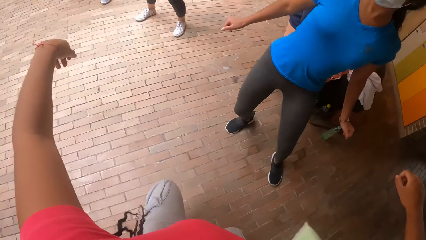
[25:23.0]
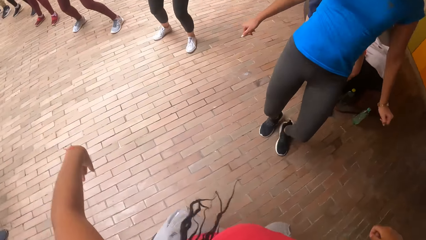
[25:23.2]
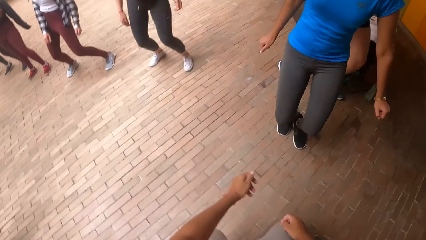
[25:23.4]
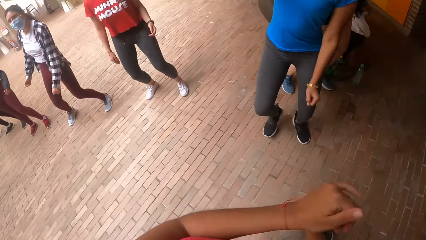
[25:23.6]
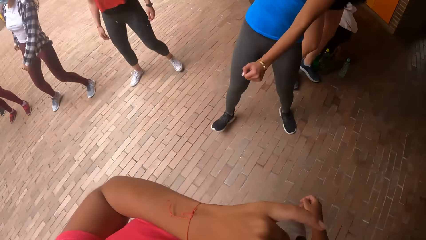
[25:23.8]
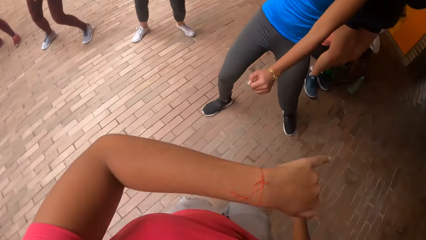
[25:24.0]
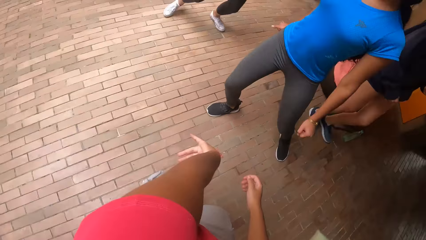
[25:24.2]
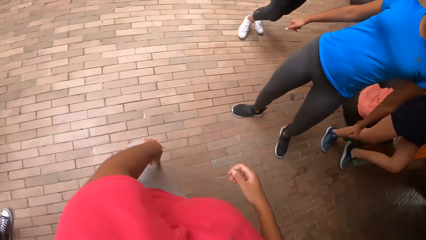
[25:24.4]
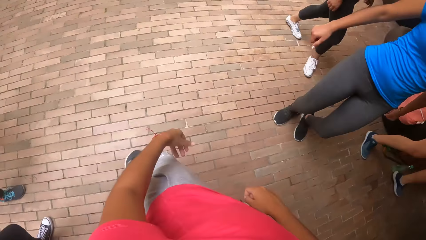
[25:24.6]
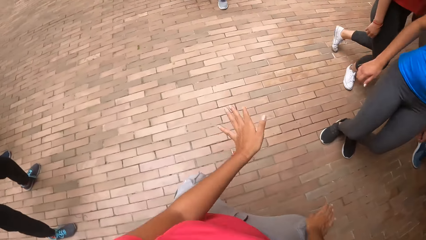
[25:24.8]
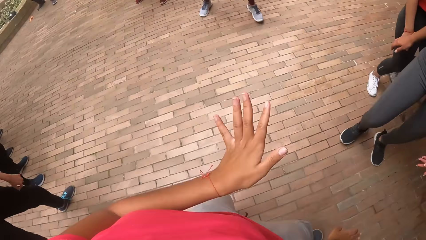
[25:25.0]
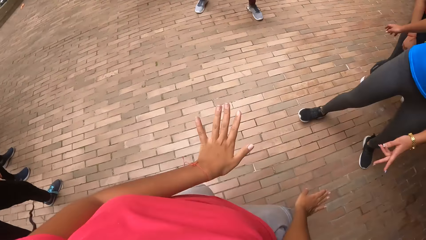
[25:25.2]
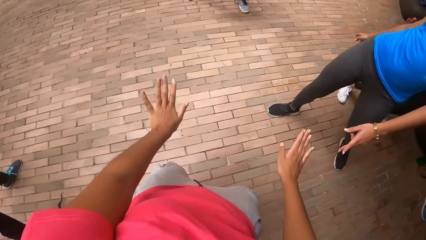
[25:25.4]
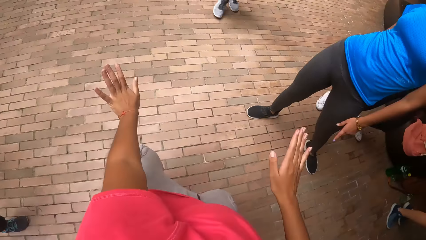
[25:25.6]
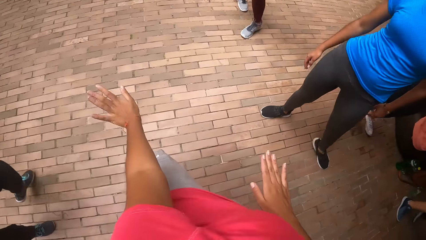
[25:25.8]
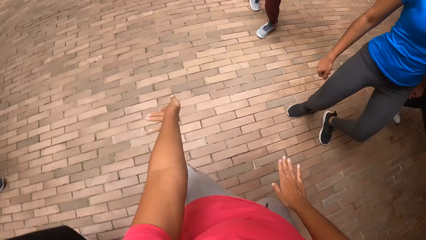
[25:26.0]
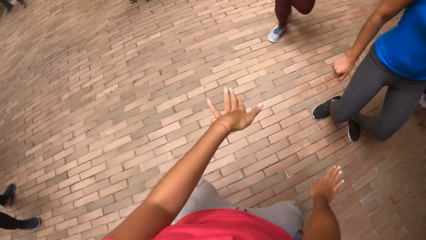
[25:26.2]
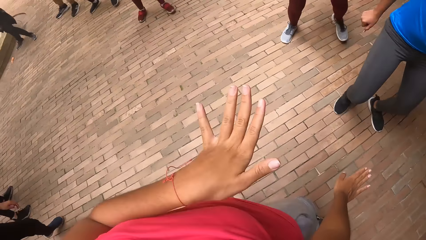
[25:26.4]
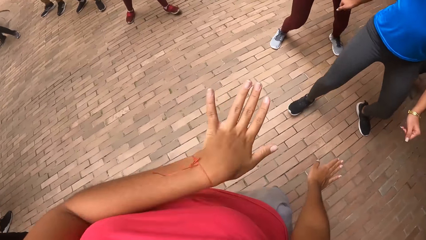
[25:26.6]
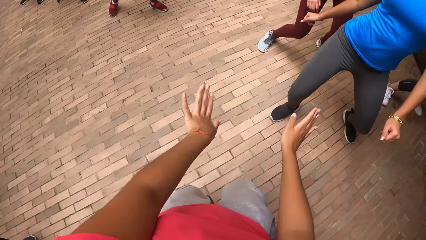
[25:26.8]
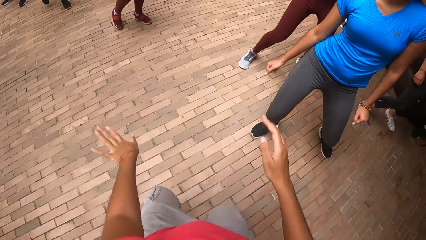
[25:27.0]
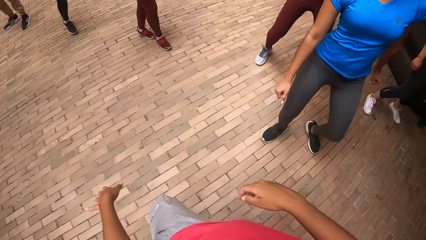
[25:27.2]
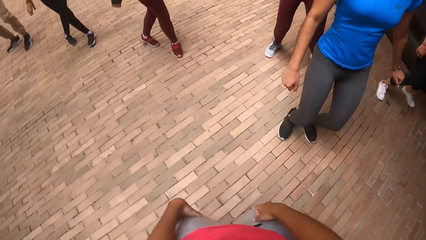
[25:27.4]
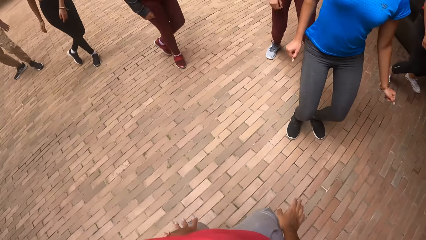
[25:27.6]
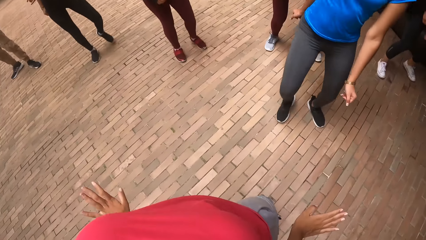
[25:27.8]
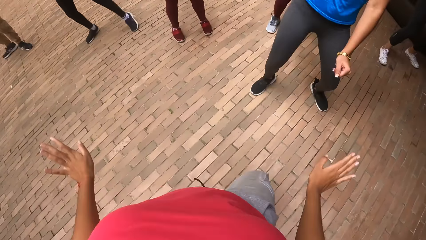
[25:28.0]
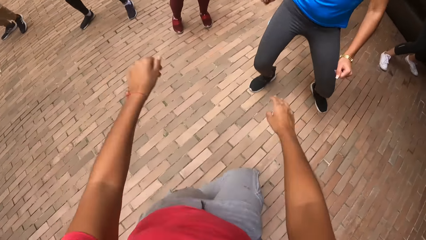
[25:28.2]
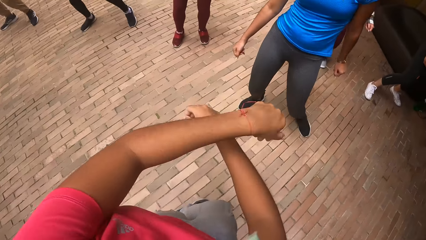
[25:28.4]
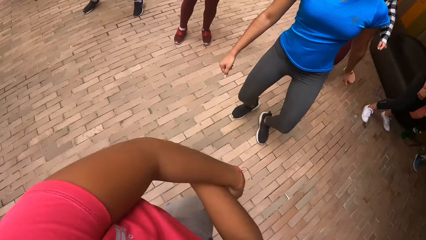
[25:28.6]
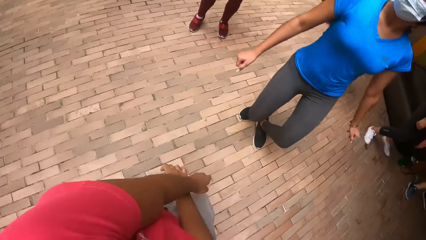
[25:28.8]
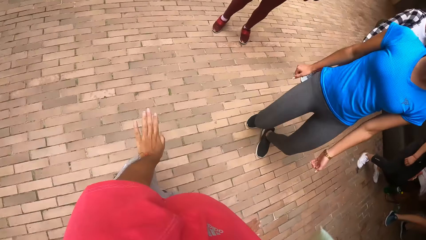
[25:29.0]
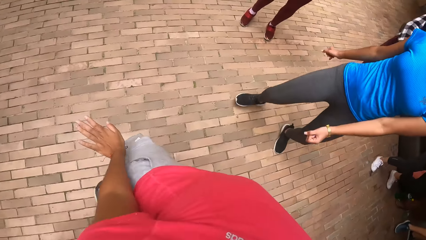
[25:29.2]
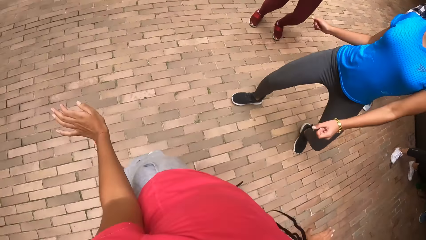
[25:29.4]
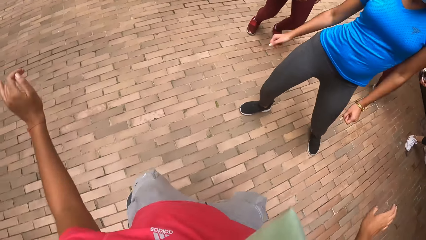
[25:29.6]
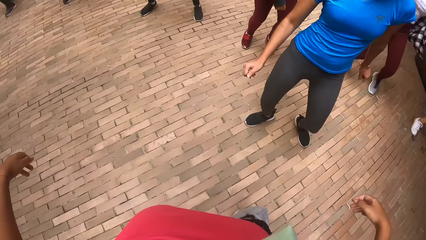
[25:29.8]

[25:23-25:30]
The camera wearer dances around.

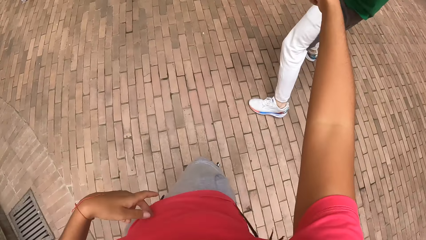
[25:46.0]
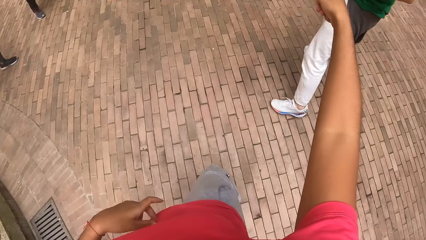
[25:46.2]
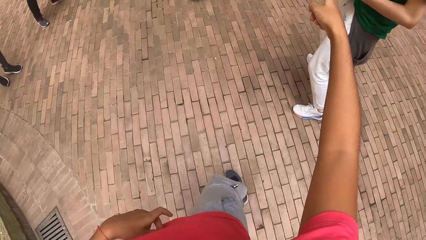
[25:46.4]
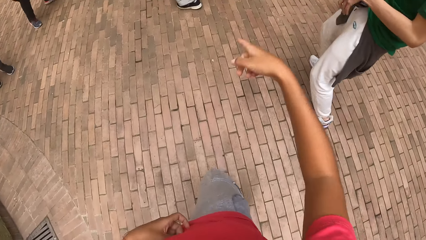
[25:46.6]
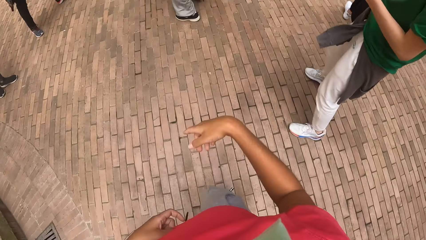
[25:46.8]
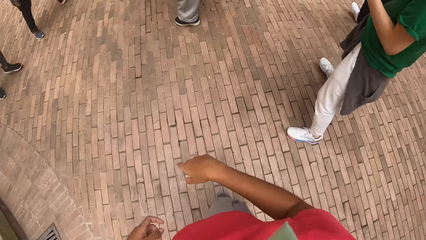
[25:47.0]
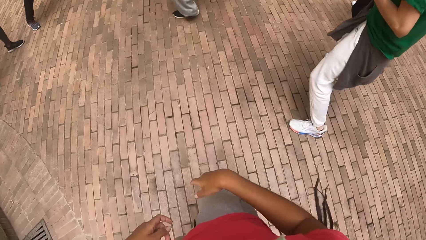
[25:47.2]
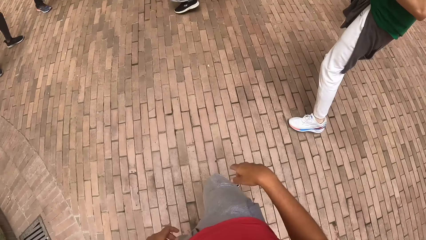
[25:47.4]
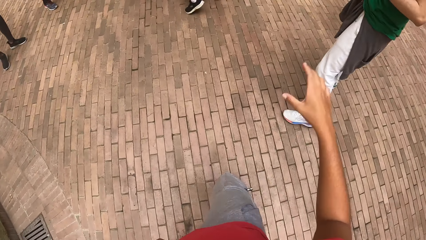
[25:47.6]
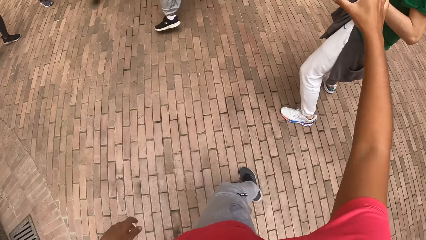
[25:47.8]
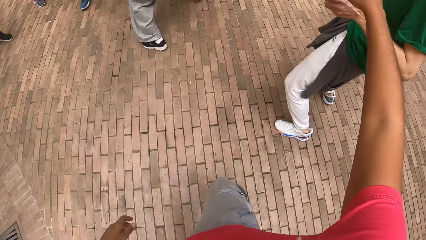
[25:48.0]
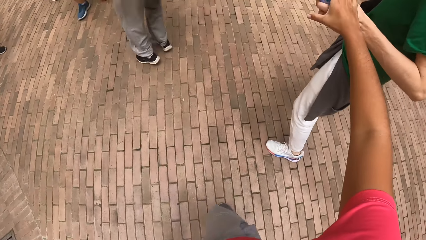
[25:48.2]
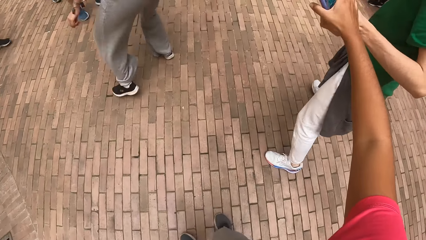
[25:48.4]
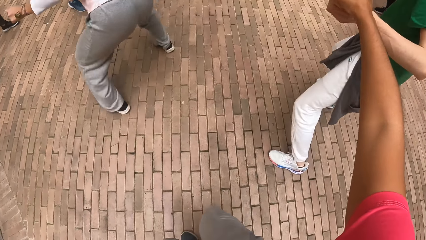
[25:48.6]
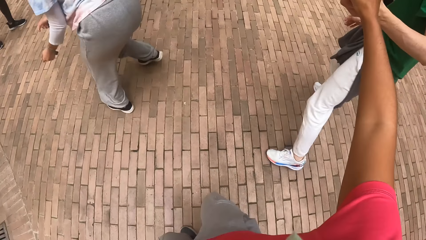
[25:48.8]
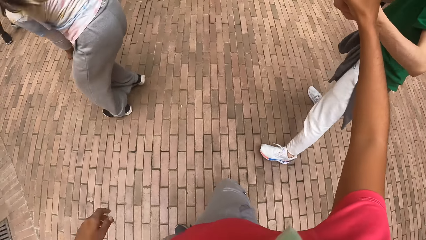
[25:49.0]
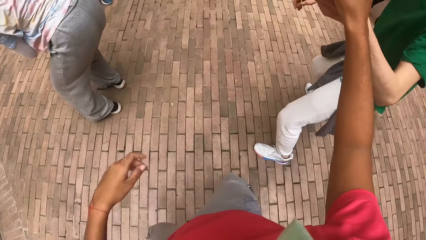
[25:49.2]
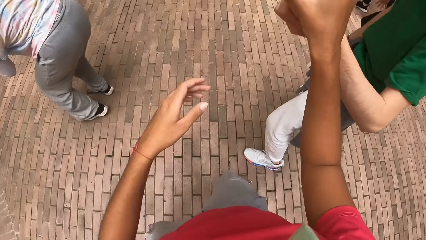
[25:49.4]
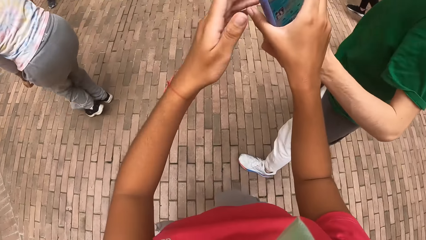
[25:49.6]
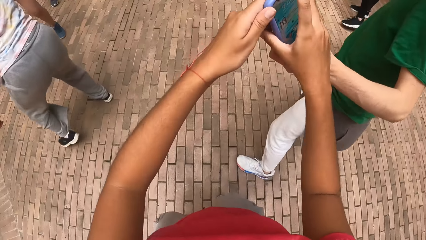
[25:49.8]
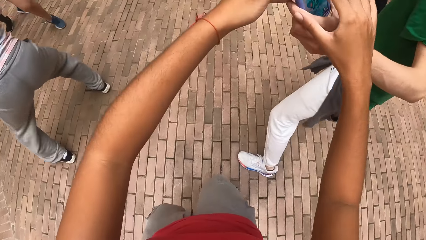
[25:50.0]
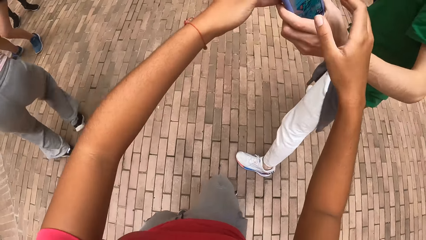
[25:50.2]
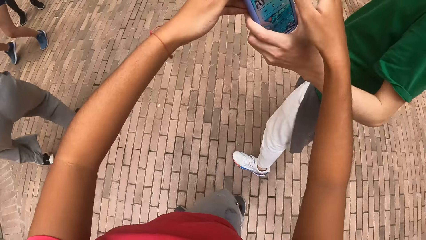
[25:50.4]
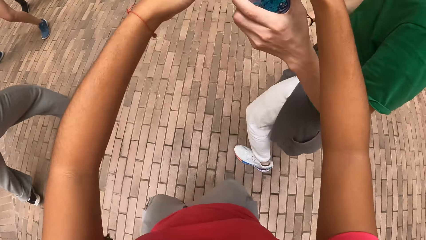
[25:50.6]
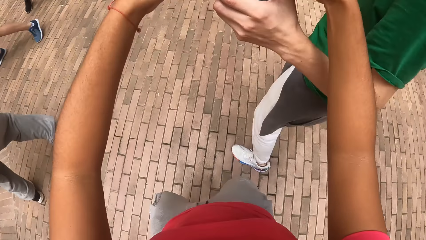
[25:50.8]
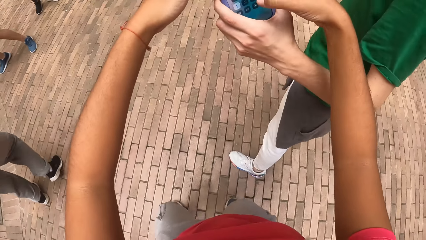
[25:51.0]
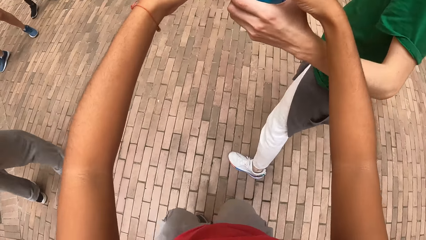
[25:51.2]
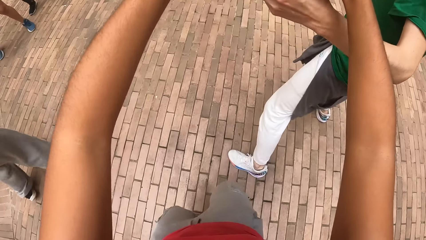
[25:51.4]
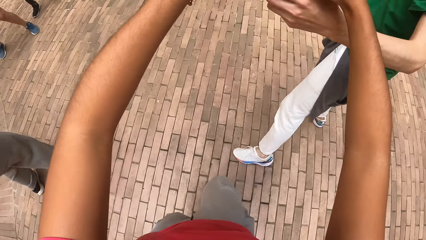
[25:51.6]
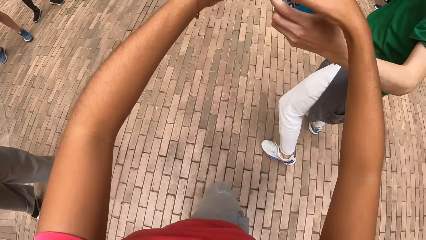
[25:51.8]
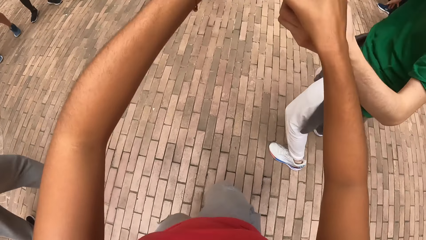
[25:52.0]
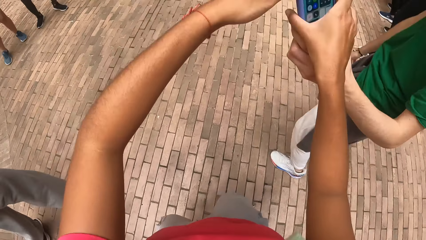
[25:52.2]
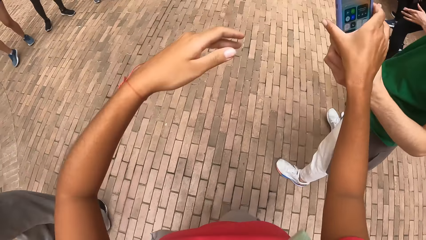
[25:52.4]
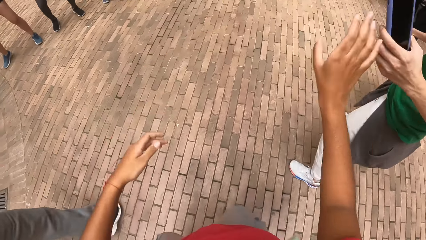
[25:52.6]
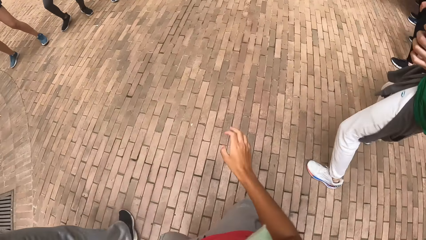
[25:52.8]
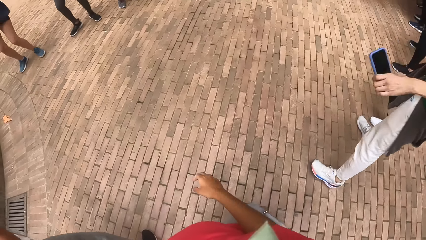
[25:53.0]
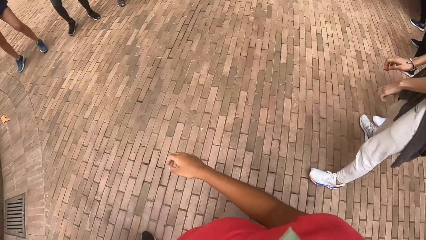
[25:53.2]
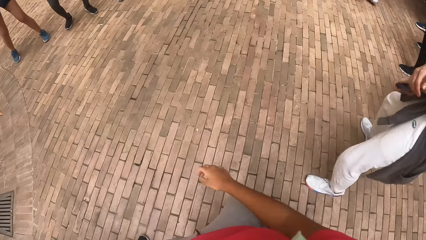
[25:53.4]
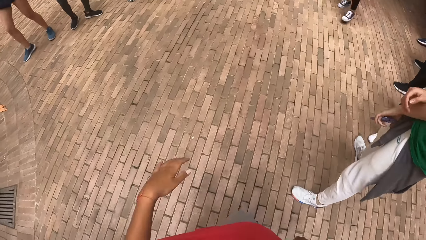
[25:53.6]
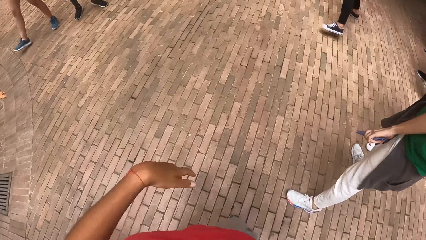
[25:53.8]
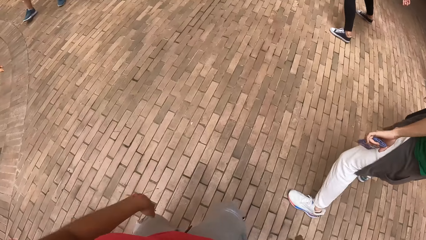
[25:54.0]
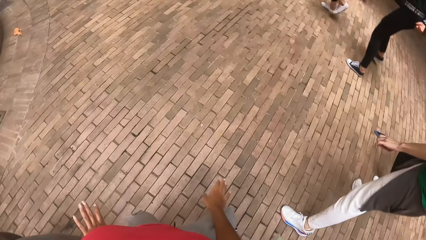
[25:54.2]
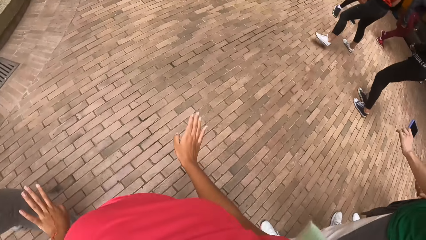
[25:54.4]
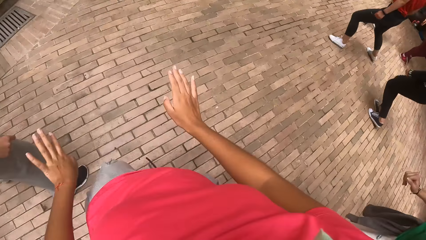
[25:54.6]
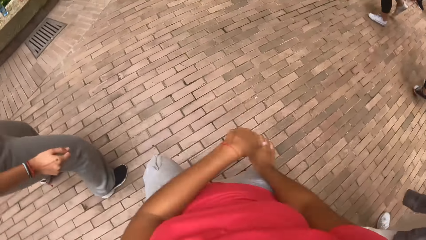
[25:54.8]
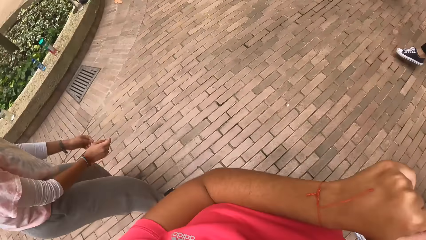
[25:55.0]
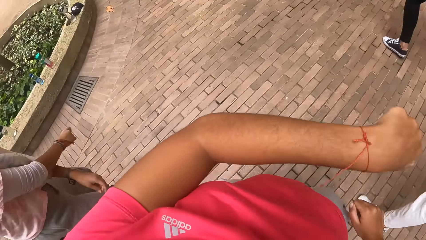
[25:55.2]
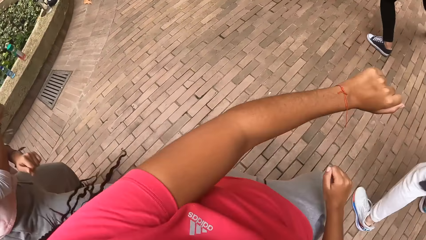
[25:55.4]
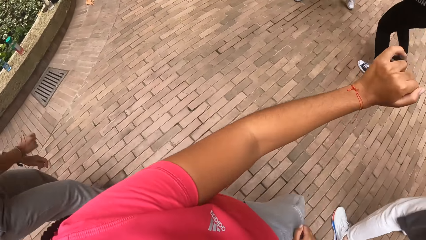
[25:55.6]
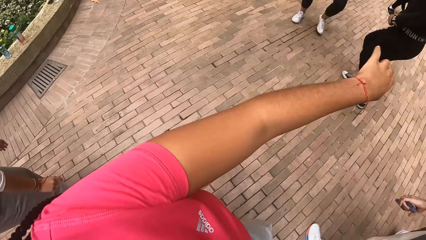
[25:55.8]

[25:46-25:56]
The camera wearer picks up a phone. They dance around.
